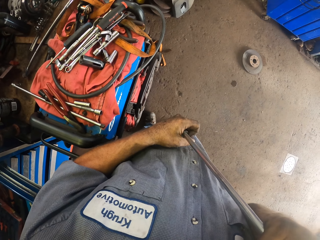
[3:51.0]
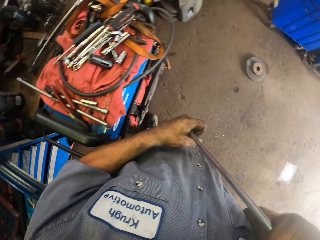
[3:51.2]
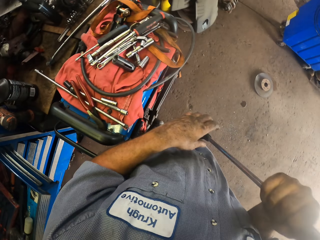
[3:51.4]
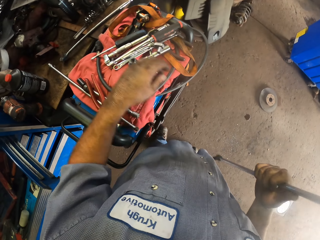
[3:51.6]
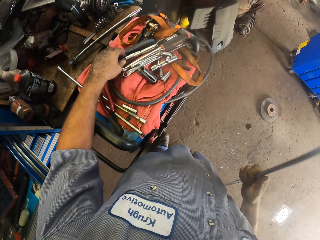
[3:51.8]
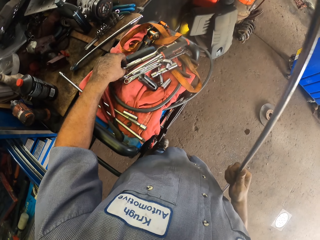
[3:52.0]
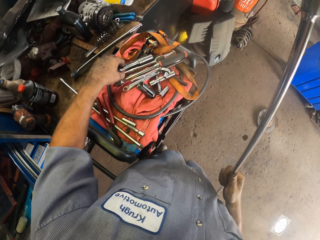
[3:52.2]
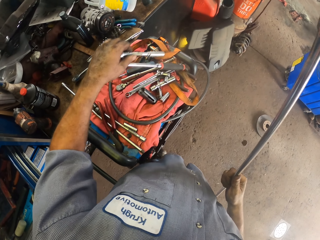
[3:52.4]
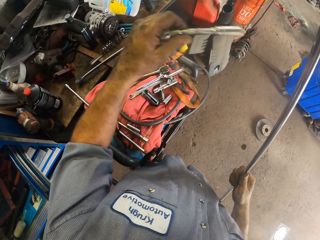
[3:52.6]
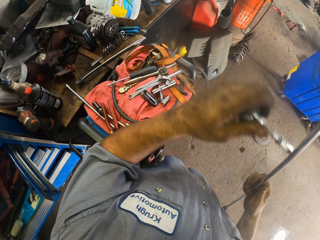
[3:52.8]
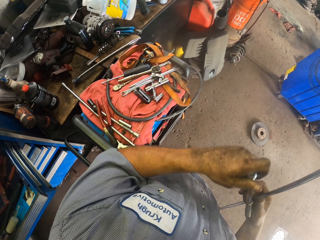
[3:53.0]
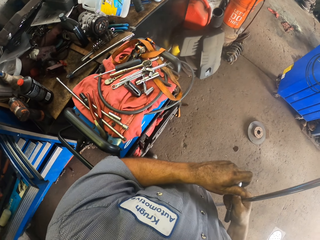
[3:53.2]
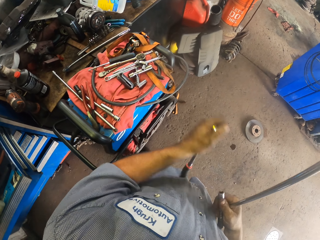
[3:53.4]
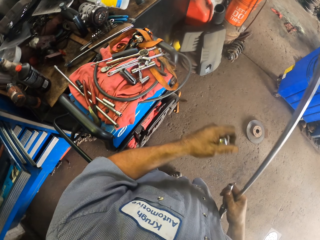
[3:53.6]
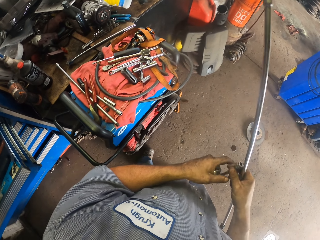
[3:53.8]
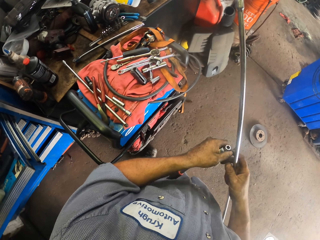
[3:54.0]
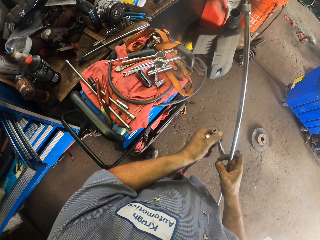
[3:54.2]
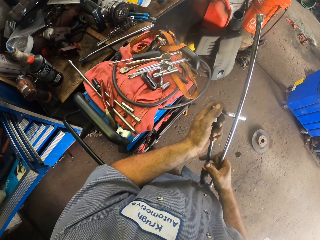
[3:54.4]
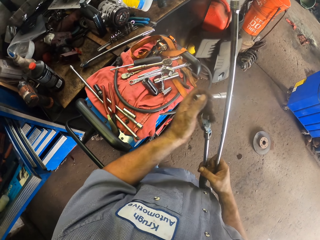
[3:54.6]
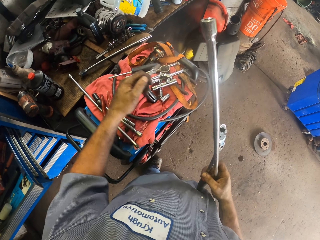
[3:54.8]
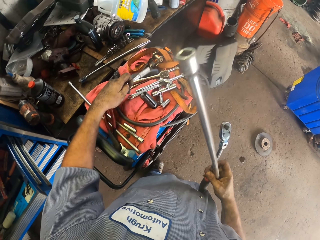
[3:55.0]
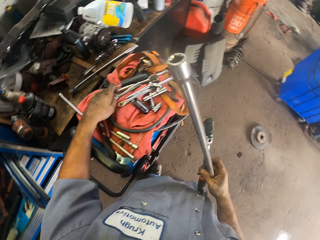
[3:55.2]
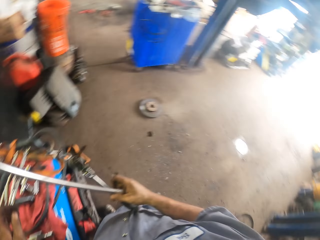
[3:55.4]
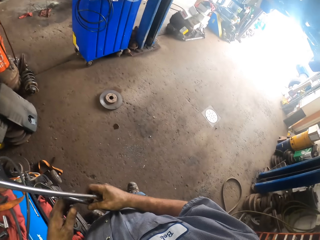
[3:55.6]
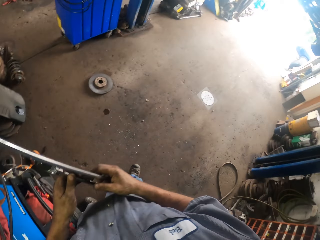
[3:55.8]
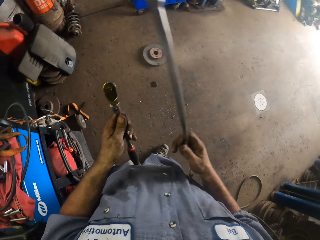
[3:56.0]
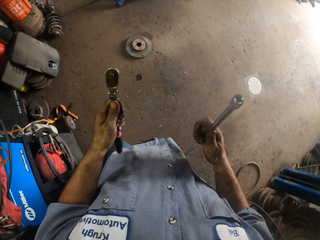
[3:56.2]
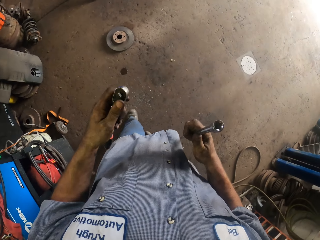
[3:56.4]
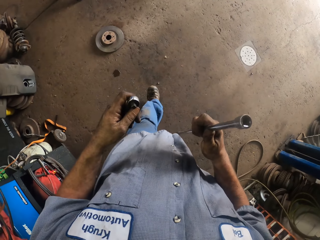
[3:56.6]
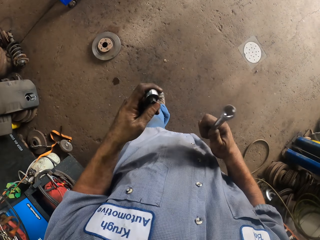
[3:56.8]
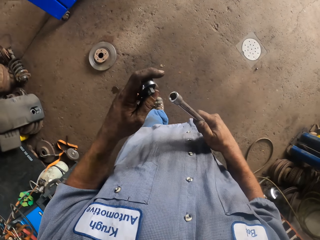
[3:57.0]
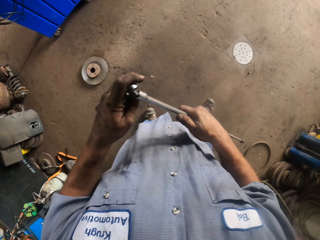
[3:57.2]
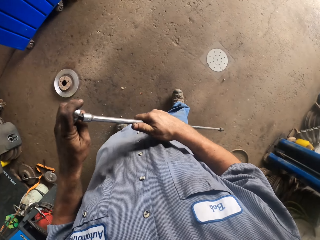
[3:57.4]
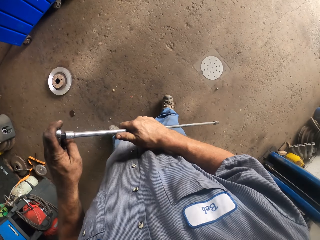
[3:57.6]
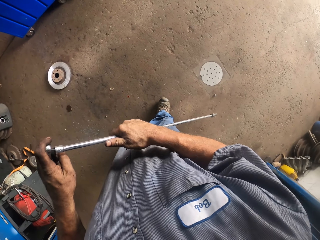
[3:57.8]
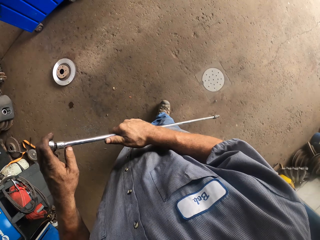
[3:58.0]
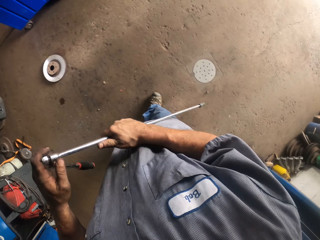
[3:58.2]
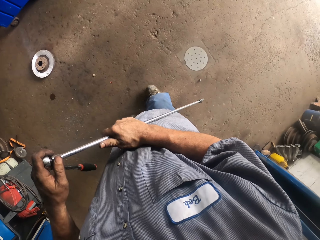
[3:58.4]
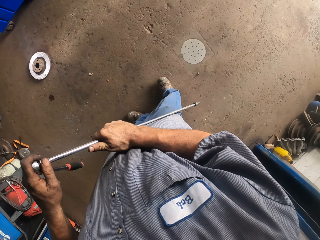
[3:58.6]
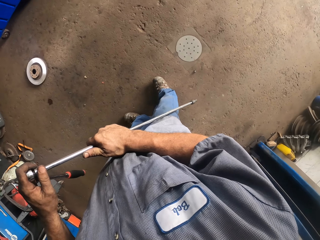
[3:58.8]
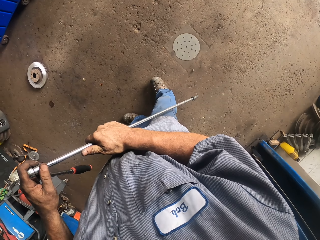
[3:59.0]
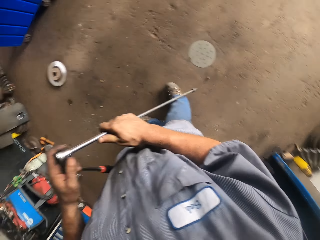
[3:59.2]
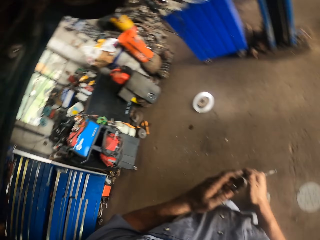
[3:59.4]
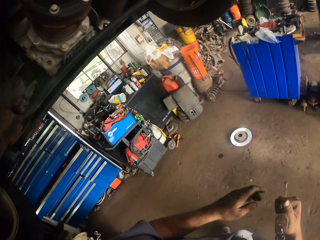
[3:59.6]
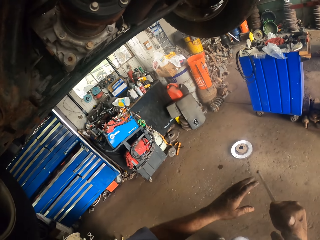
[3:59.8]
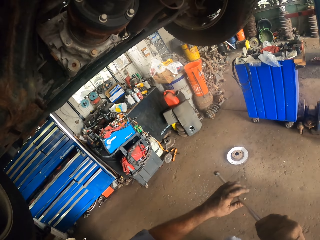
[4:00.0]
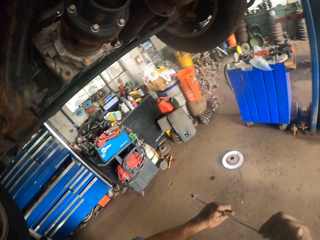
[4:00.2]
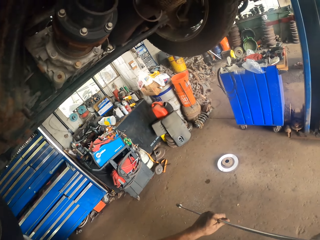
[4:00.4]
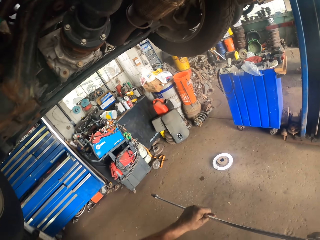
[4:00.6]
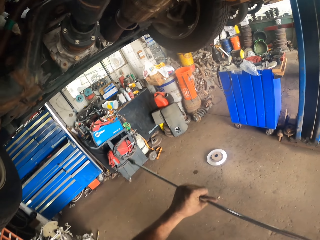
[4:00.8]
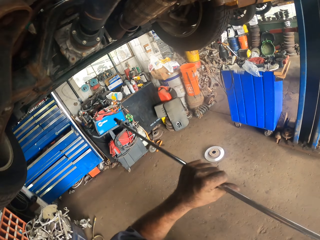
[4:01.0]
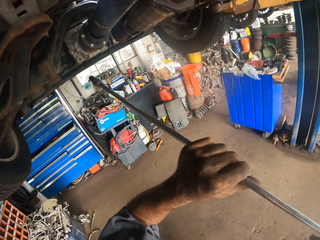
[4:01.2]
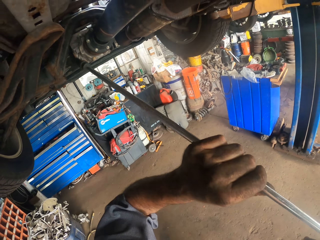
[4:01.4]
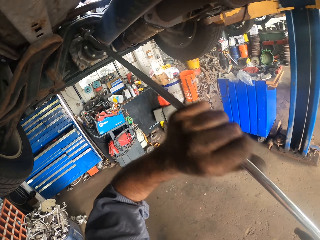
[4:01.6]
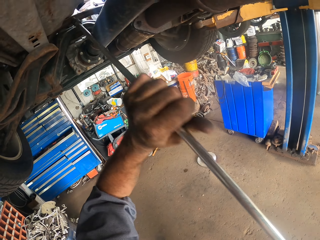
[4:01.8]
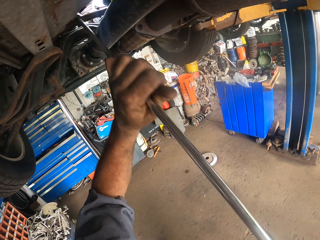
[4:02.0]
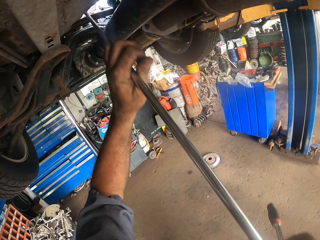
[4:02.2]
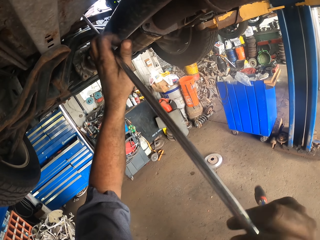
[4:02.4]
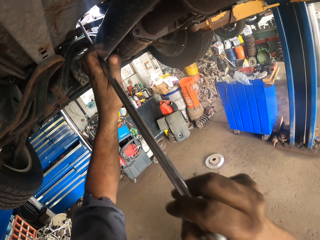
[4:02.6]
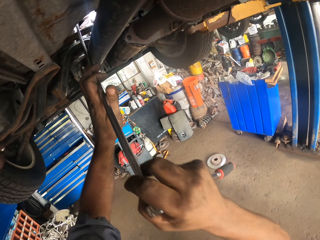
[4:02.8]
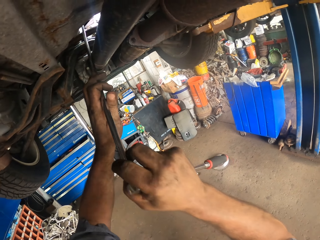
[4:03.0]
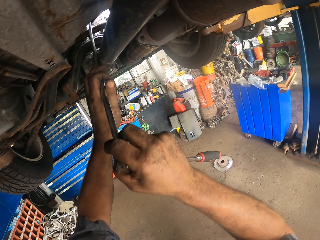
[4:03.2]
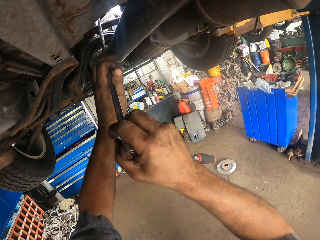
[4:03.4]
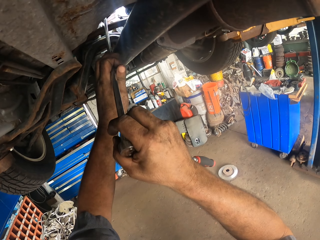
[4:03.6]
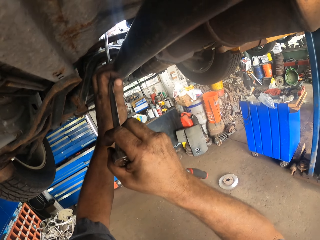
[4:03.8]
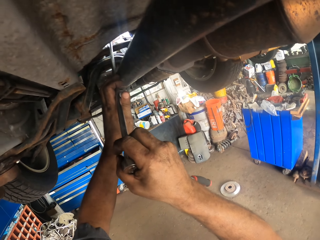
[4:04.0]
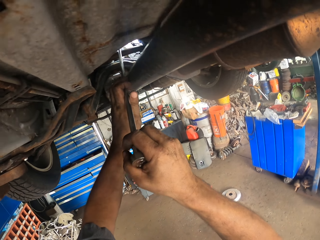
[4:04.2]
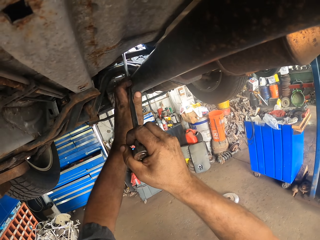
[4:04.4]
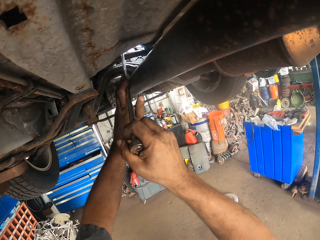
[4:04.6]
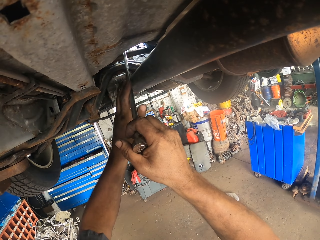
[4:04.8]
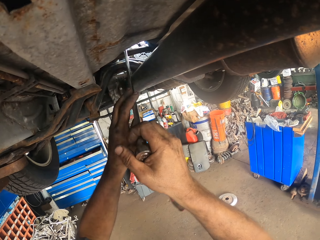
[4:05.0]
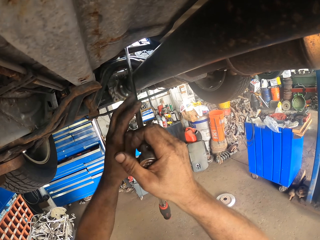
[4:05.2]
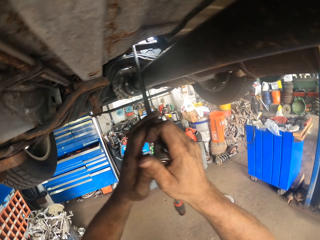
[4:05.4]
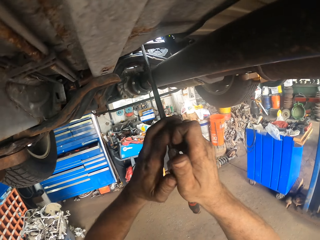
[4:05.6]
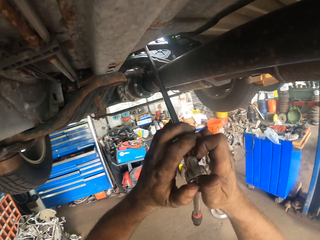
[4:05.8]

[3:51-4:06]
The camera wearer picks up a short spanner or socket wrench. They unplug the bit and put down the bit. They walk. They fix the rod on the wrench. They fix the car bottom with the spanner. They pull the wire under the car.

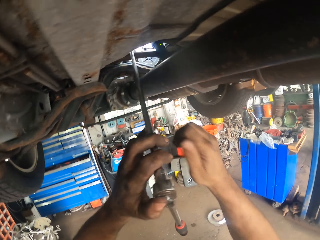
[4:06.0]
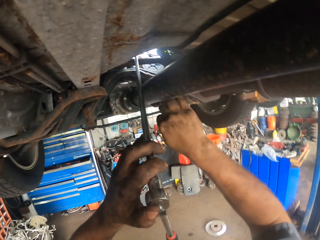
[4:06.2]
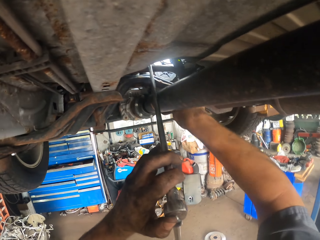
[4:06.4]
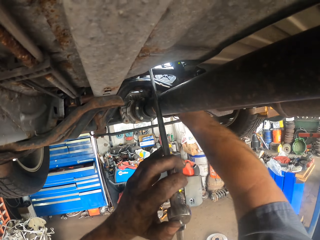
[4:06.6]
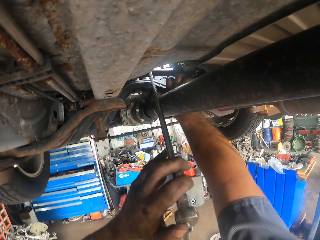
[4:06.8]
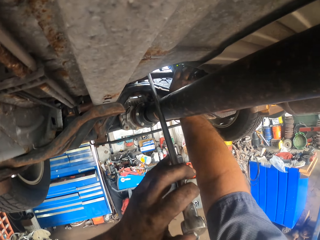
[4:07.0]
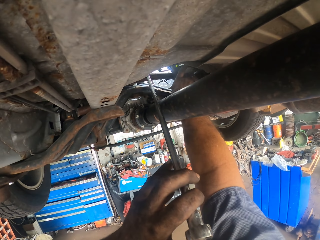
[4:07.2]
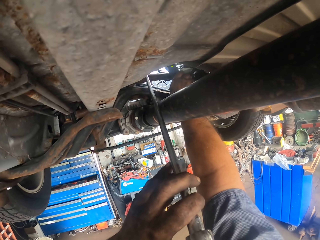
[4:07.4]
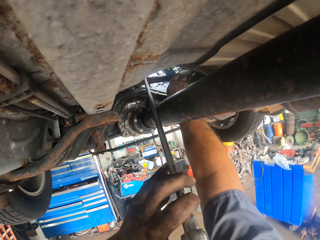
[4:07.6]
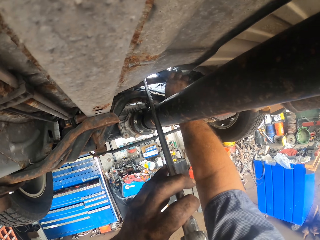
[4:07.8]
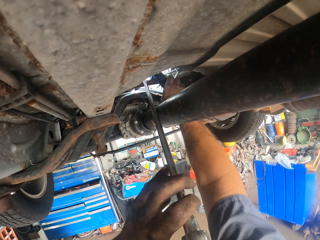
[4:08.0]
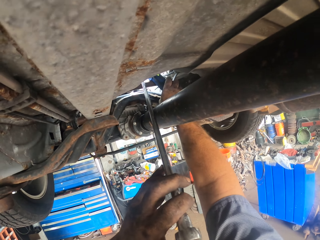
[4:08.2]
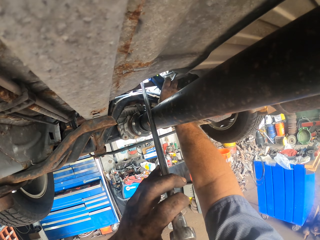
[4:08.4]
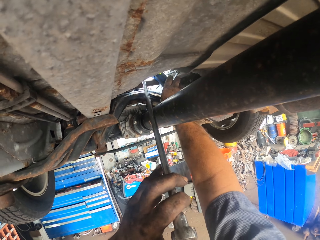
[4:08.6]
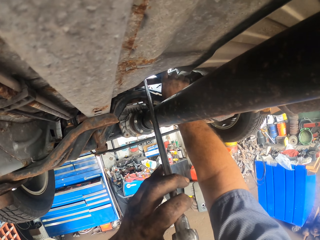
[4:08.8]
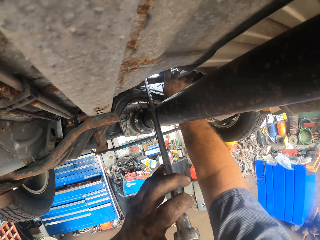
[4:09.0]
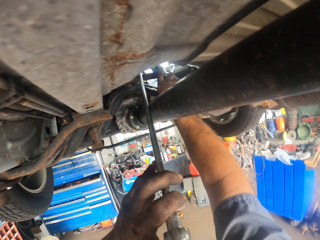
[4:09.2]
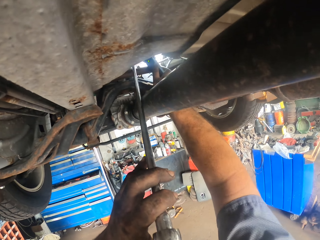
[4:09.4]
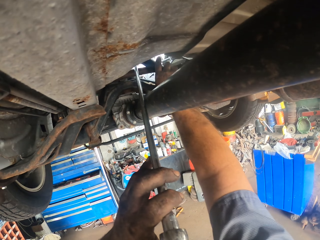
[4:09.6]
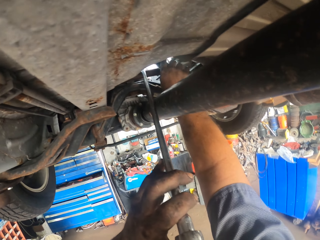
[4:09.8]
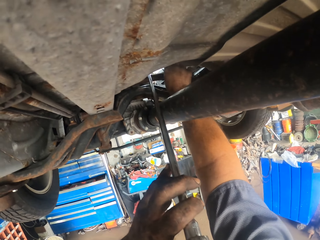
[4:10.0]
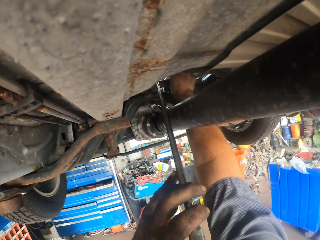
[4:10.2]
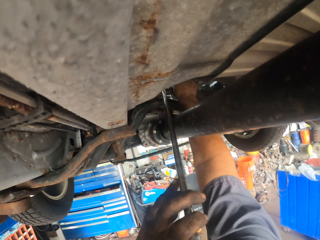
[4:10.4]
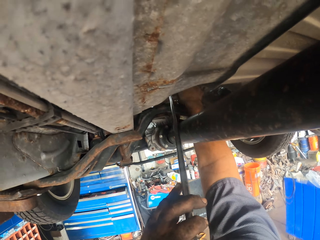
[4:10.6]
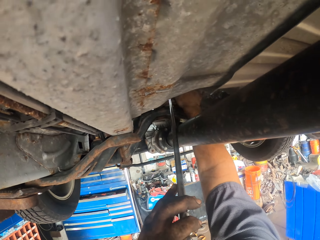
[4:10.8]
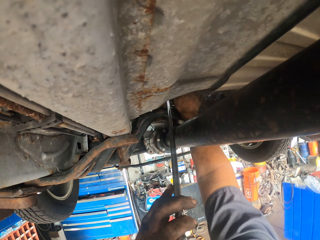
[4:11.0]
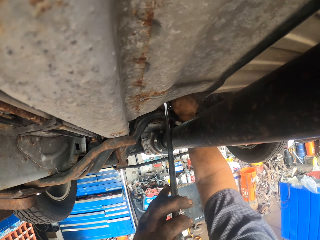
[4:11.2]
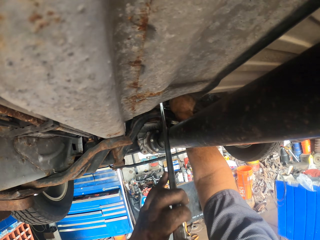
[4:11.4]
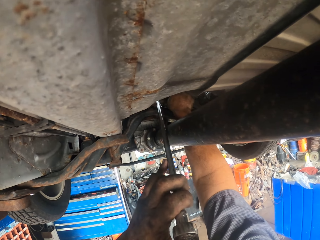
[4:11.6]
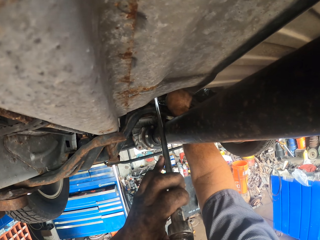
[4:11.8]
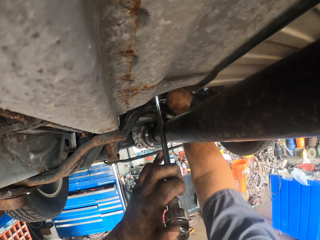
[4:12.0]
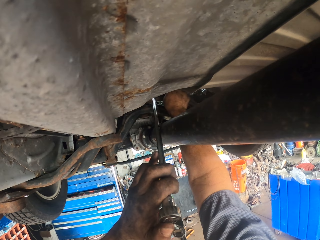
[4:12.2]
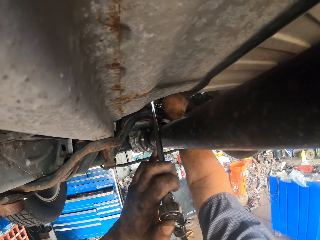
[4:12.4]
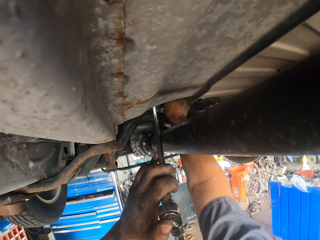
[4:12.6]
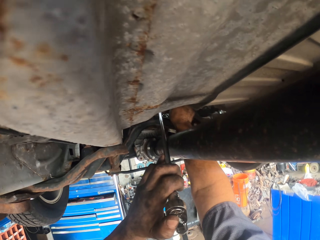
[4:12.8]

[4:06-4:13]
The camera wearer holds the torch.
